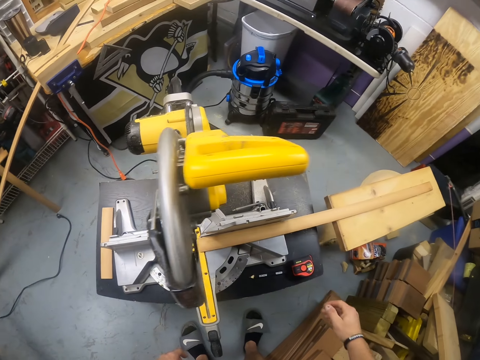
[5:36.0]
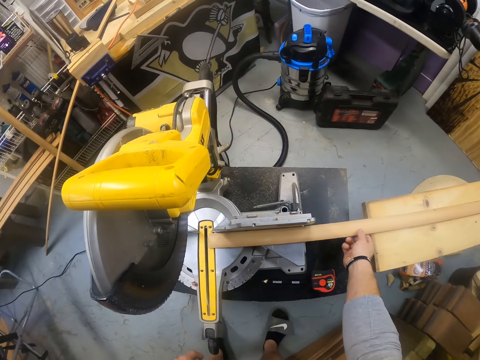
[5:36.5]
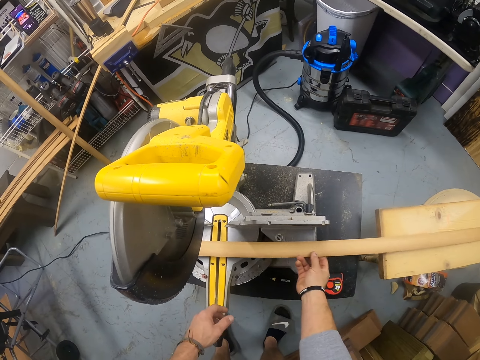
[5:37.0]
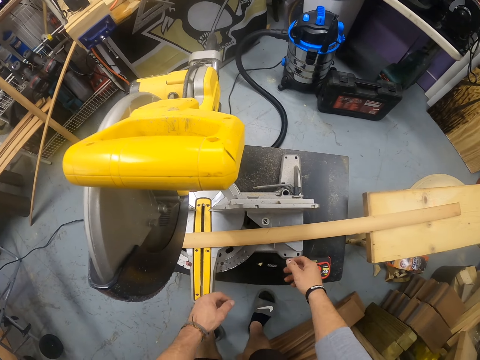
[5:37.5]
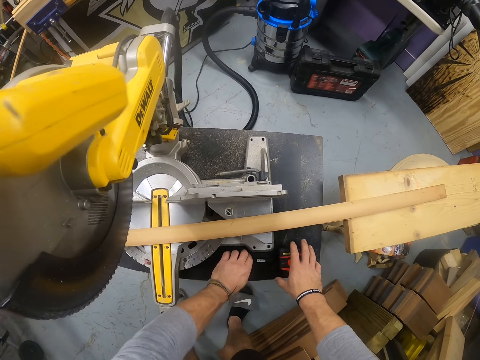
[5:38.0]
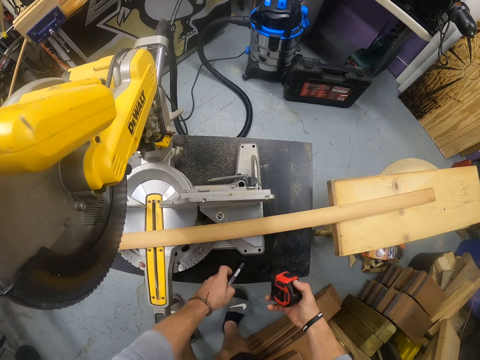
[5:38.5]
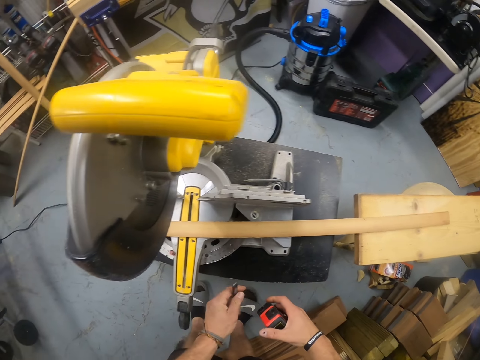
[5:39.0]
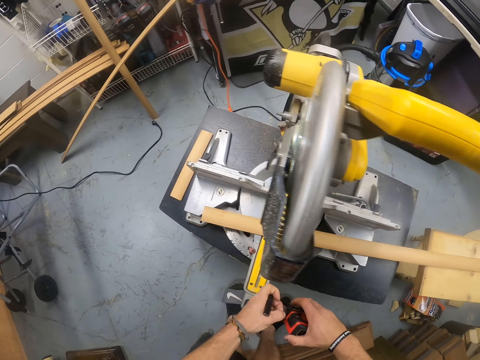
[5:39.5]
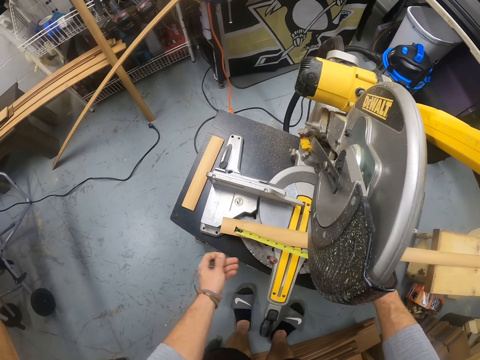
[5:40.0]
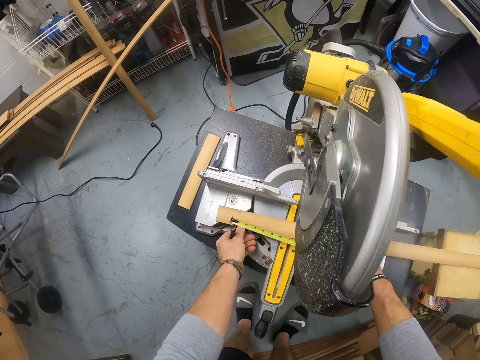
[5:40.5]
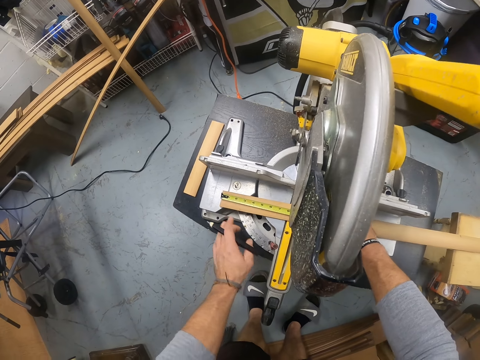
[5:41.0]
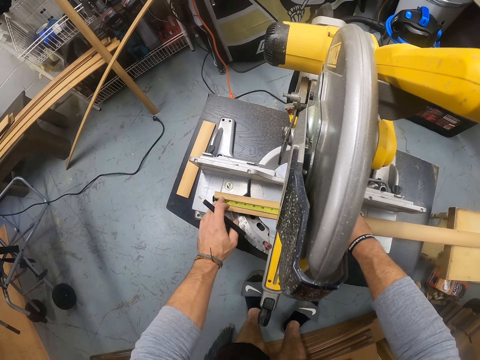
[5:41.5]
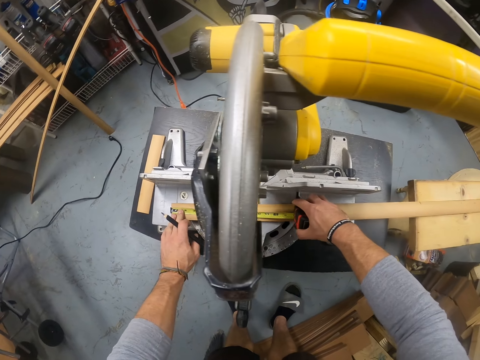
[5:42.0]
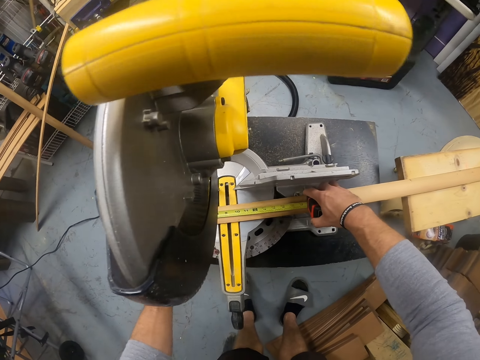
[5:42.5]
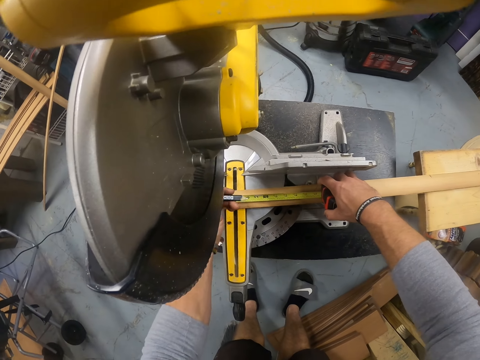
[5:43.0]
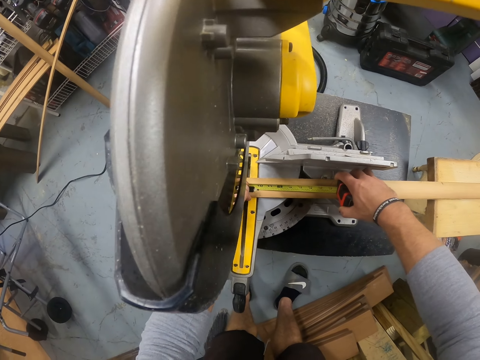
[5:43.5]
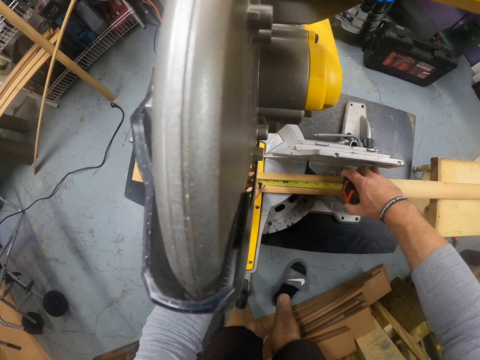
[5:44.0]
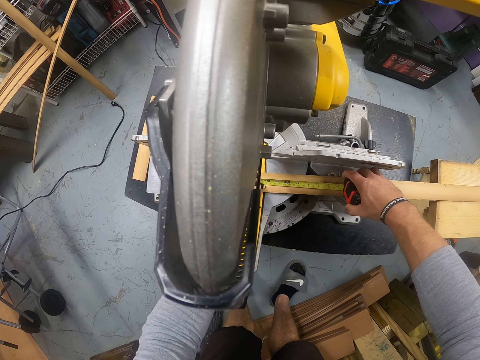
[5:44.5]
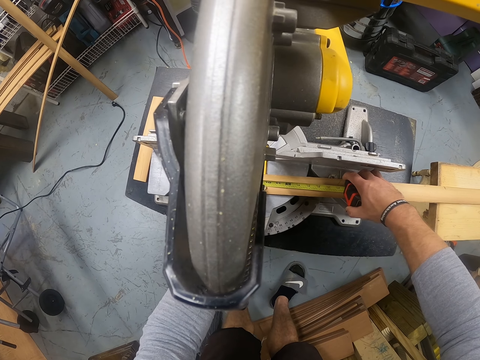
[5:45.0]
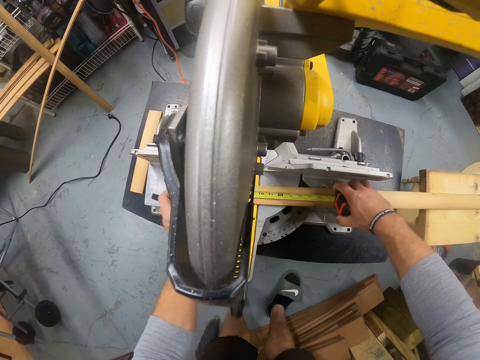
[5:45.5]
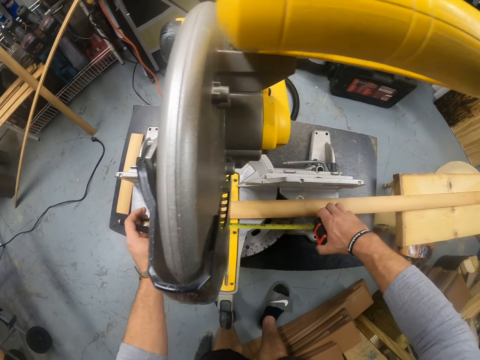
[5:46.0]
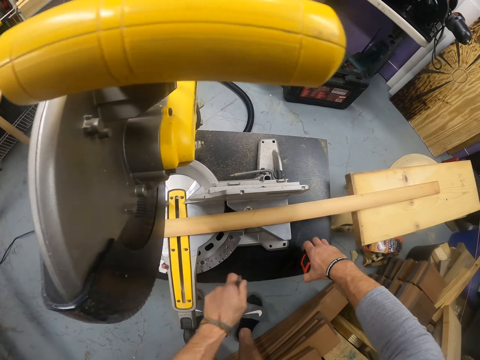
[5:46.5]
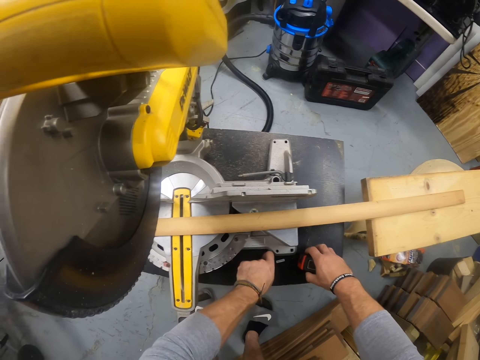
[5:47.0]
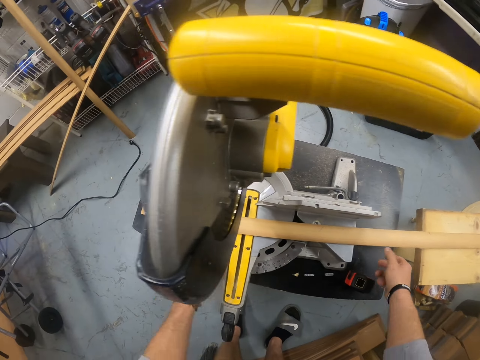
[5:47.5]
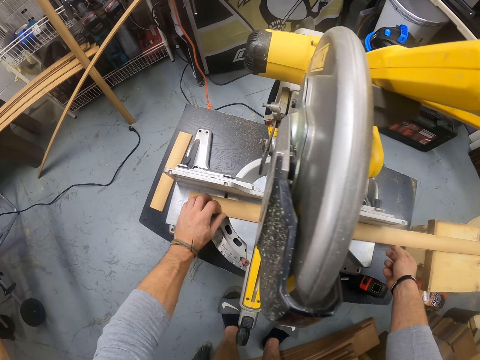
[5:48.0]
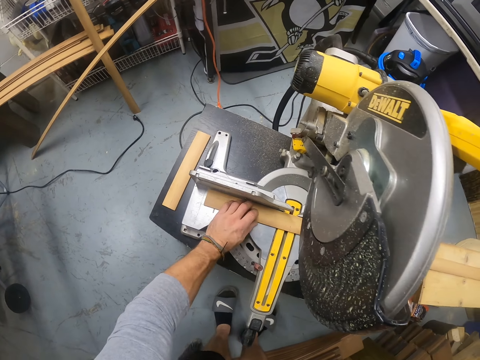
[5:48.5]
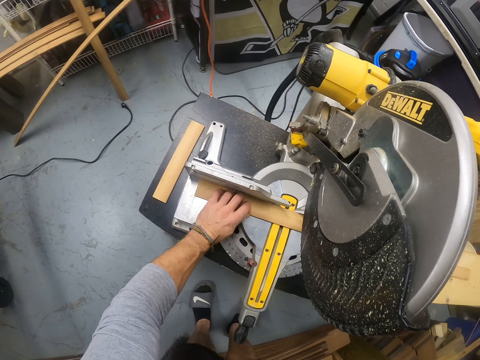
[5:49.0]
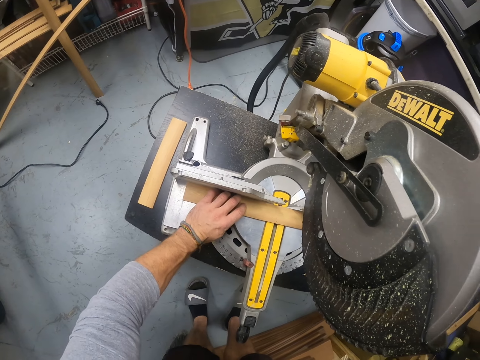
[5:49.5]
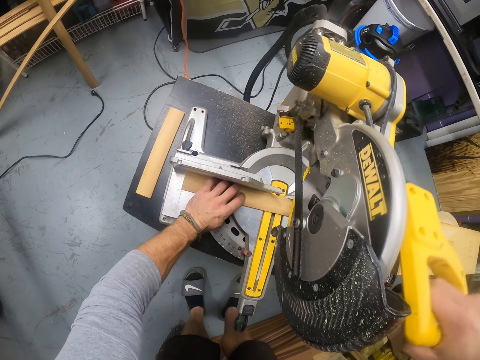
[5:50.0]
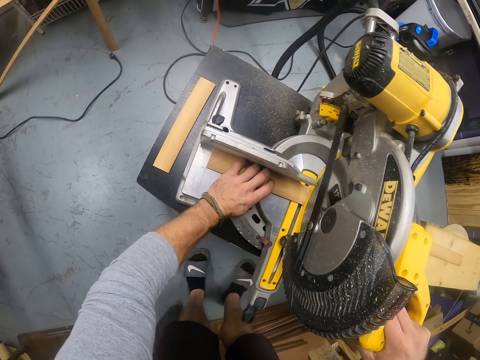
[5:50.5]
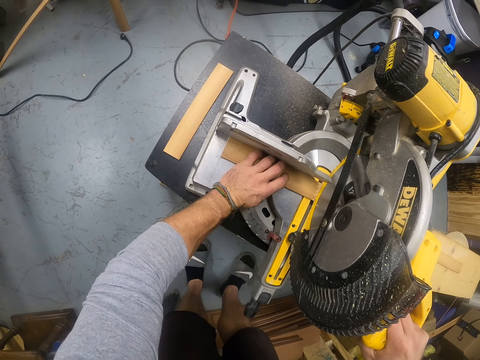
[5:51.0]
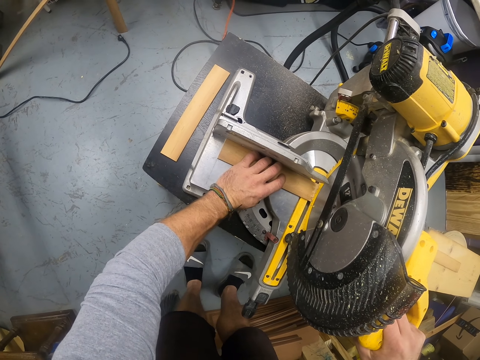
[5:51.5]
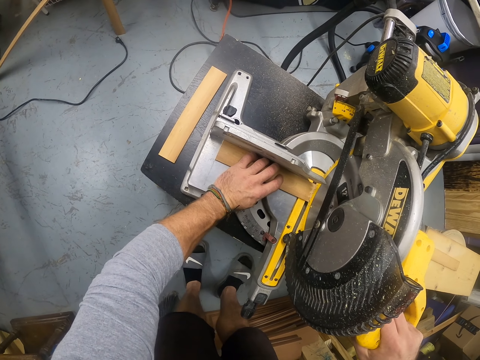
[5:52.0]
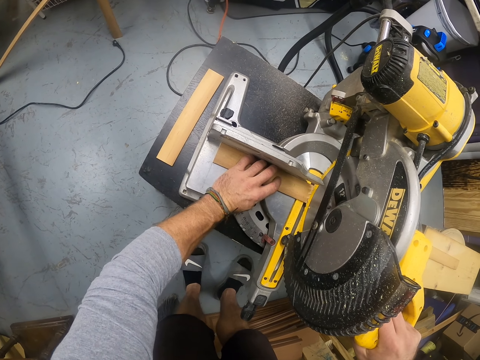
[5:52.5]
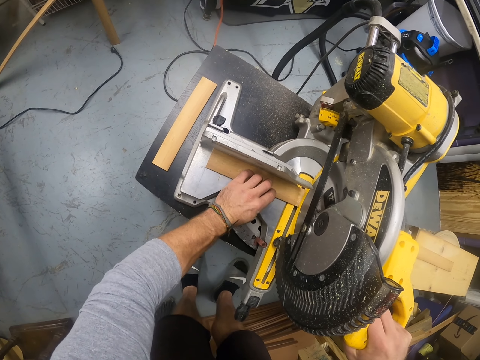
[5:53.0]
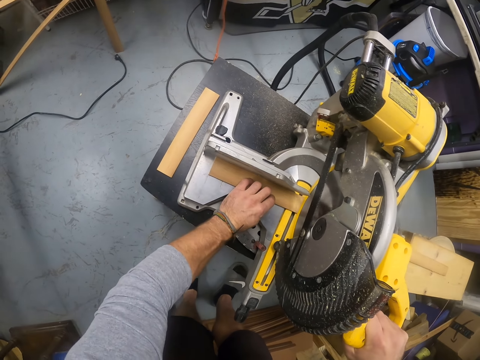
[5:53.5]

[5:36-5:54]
The camera wearer moves the wood on the sawing machine with his right hand. He picks up the pencil from the bench with his left hand. He picks up the measuring tape from the bench with his right hand. He extends the measuring tape with both hands. He adjusts the wood on the sawing machine with both hands. He measures the wood on the sawing machine with the measuring tape with his right hand. He marks a point on the wood with the pencil in his left hand. He closes the measuring tape with both hands. He drops the pencil on the bench with his left hand and drops the measuring tape on the bench with his right hand. He adjusts the wood on the sawing machine with both hands. He cuts the wood with the sawing machine with his right hand.

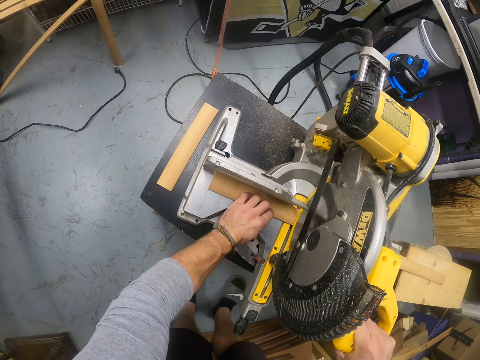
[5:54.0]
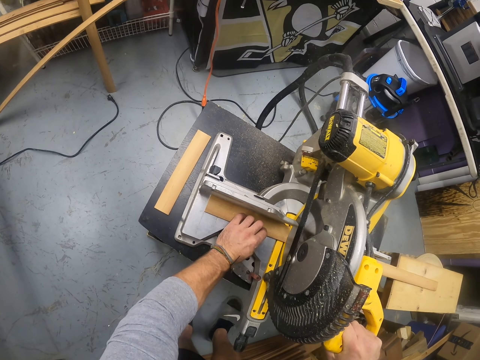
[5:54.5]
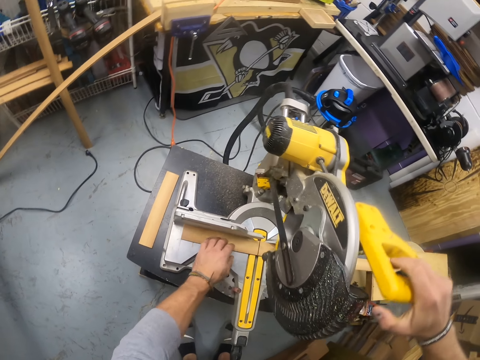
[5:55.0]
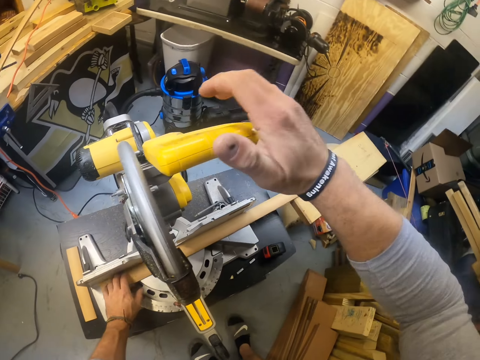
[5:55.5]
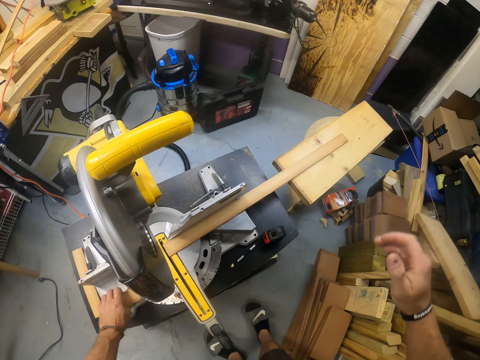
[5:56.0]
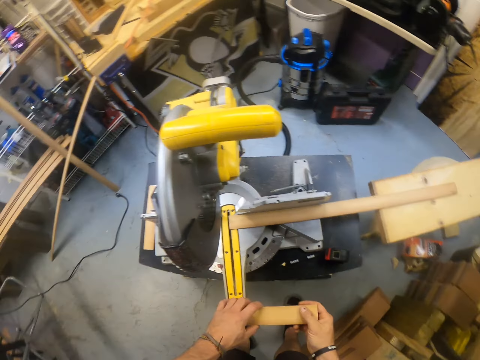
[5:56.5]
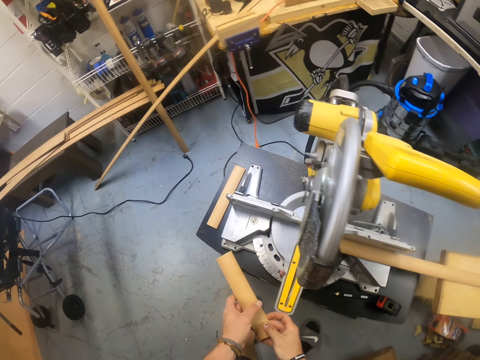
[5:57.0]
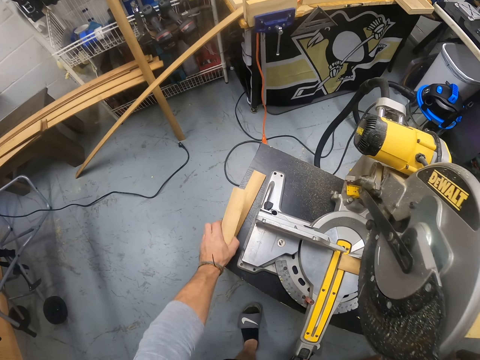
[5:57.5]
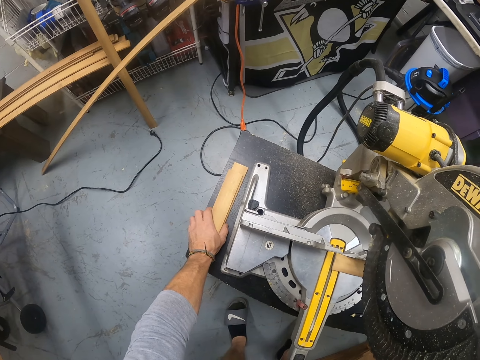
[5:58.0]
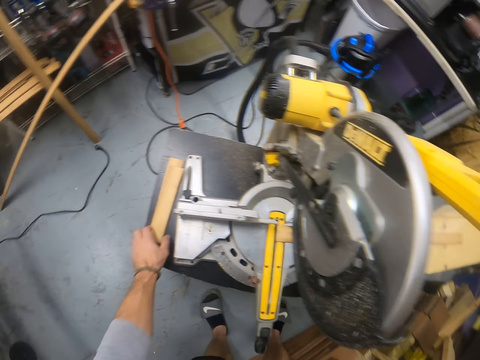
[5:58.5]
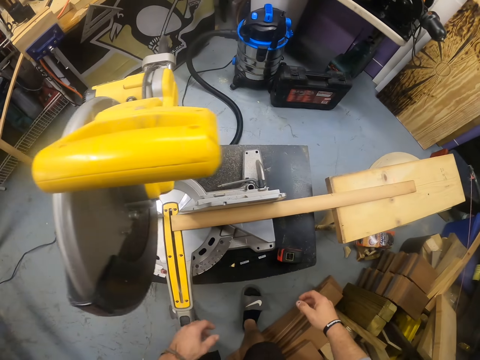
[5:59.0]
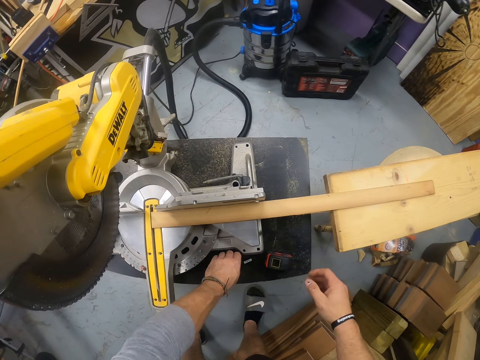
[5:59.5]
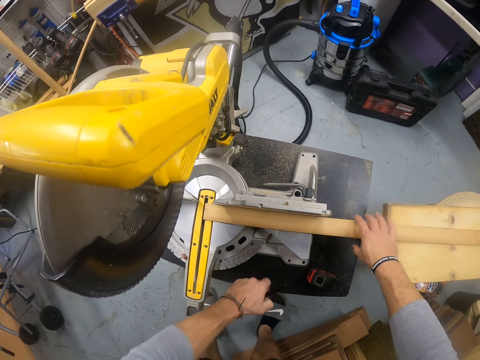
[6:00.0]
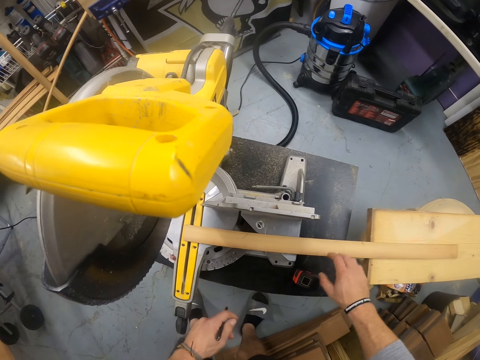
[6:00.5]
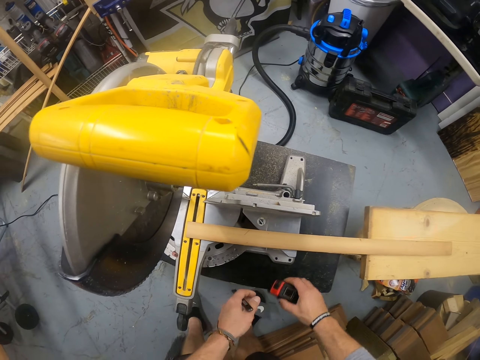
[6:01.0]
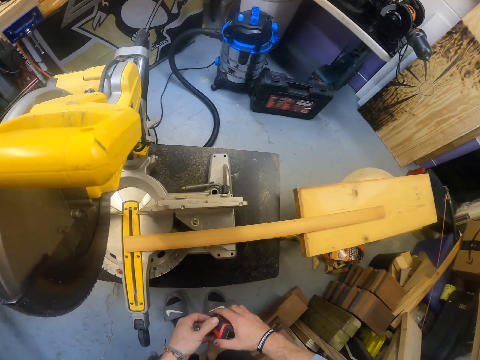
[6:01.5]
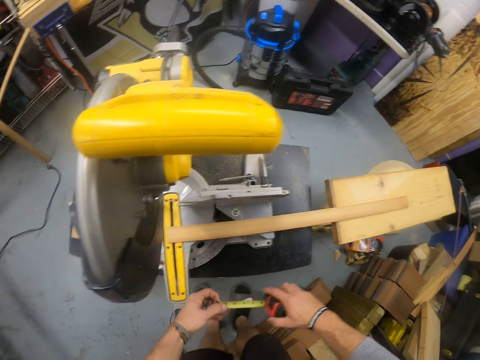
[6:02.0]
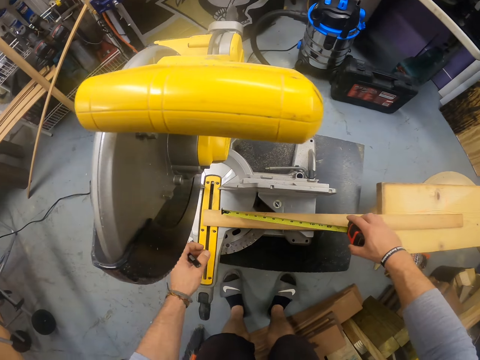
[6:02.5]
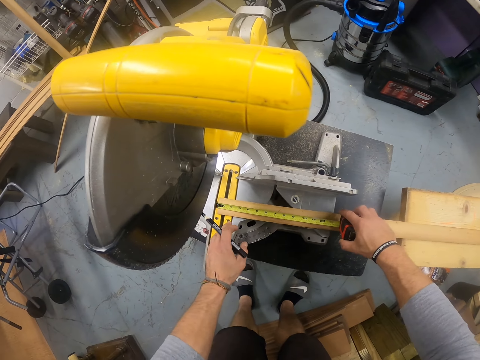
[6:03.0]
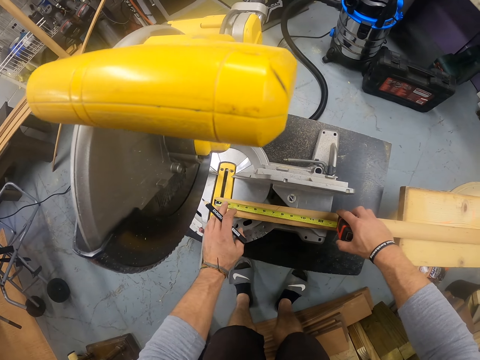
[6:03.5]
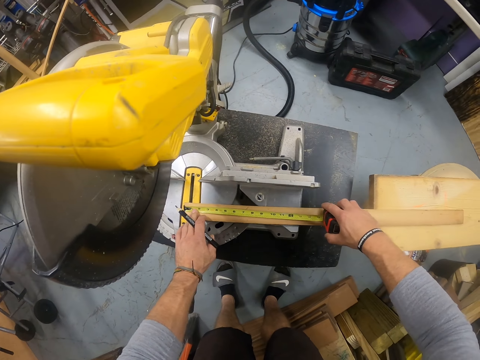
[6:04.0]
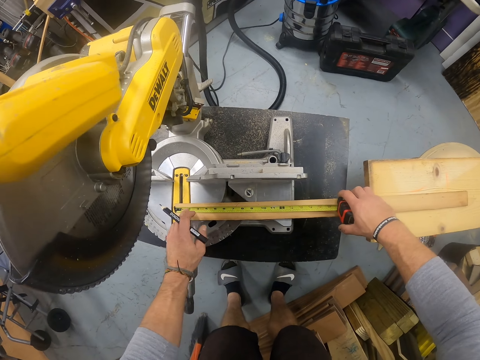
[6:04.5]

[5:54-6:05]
The camera wearer picks up the wood from the sawing machine with his left hand. He passes the wood to his right hand from his left hand. He passes the wood to his left hand from his right hand. He drops the wood on the wood on the bench with his left hand. He picks up the pencil from the bench with his left hand. He adjusts the wood on the sawing machine with his right hand. He picks up the measuring tape from the bench with his right hand. He extends the measuring tape with both hands. He measures the wood on the sawing machine with the measuring tape with both hands. He marks the wood plank.
